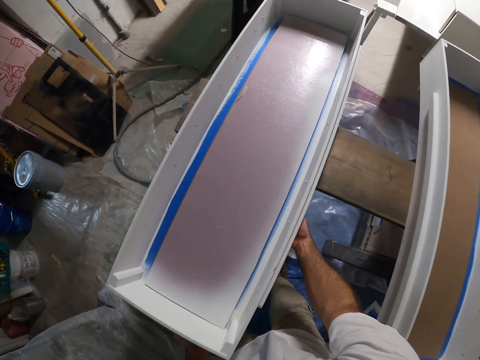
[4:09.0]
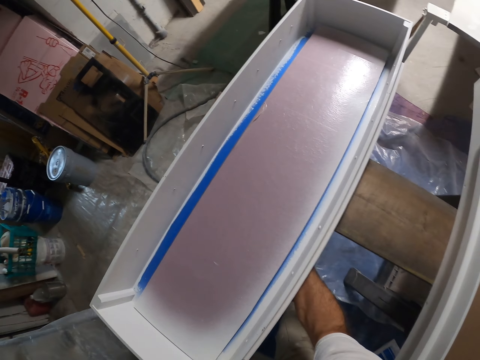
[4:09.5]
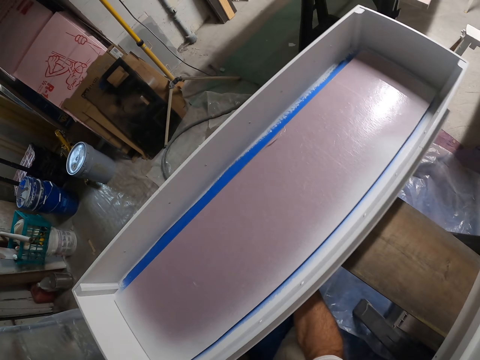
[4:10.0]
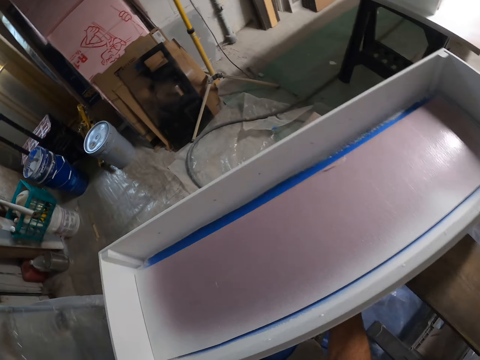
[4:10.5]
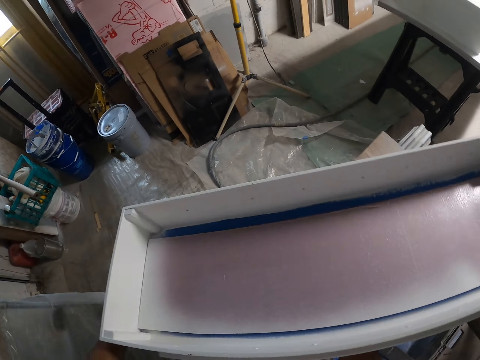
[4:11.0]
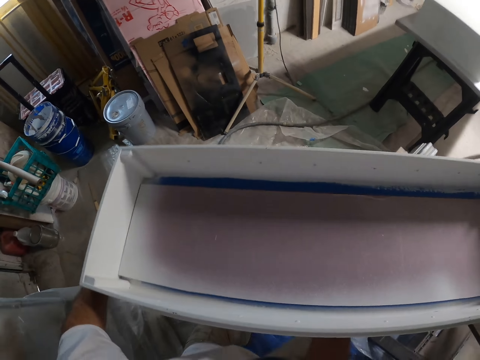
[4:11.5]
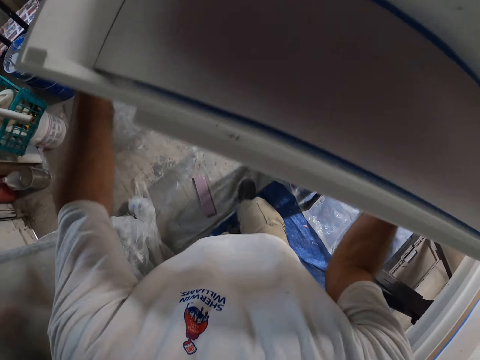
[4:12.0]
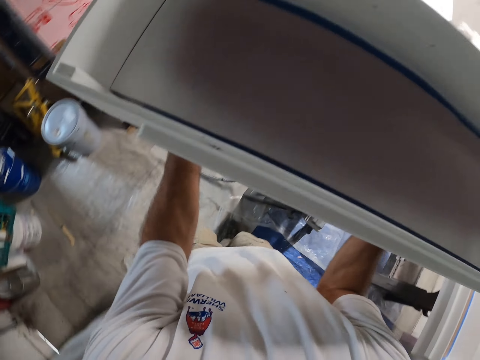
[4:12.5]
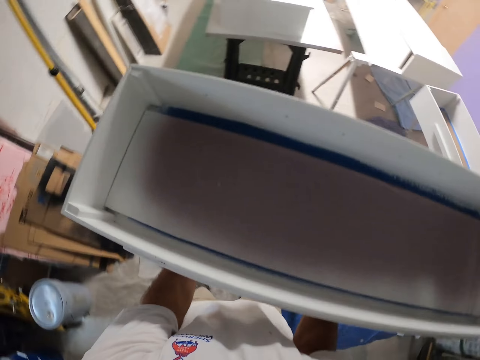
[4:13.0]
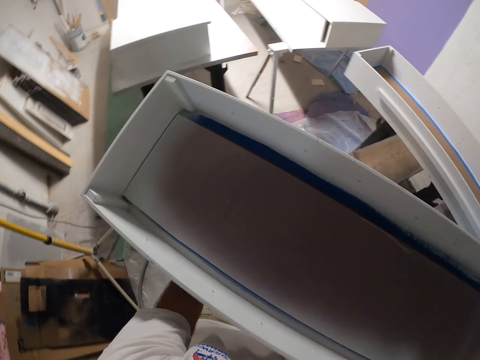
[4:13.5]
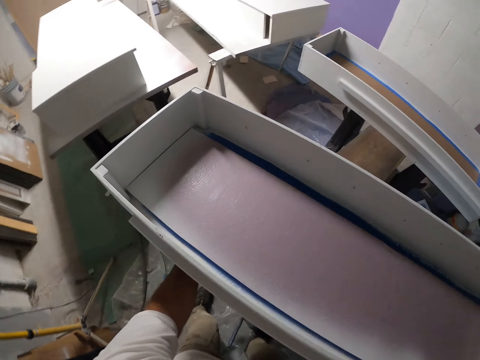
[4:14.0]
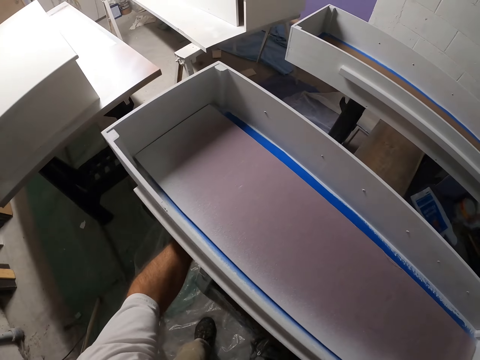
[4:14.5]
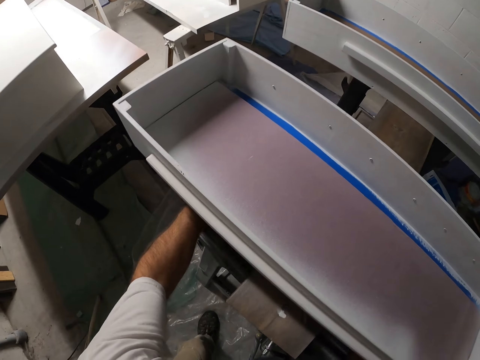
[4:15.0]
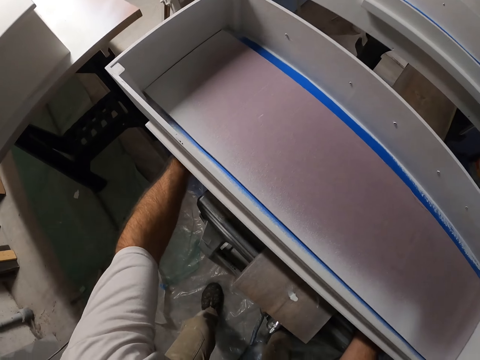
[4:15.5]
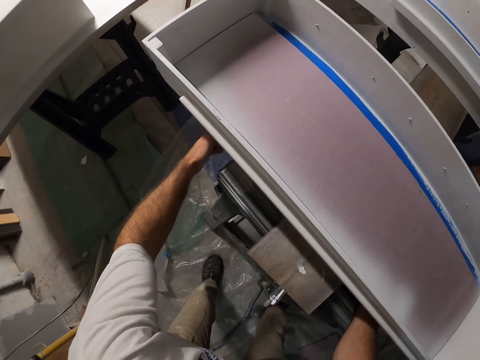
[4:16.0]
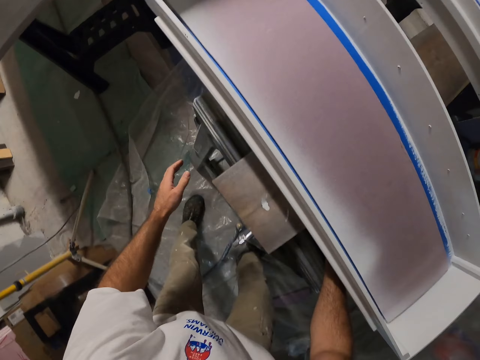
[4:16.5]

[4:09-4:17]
The camera wearer turns the box. They carry the box on a work table with both hands. They drop the box on the work table with both hands.

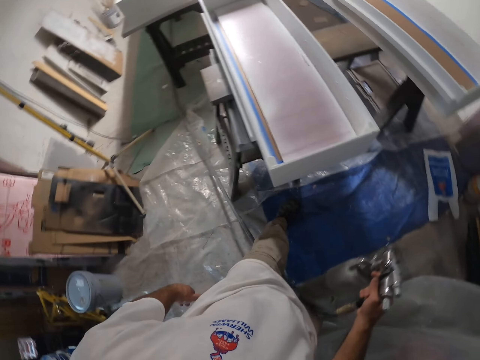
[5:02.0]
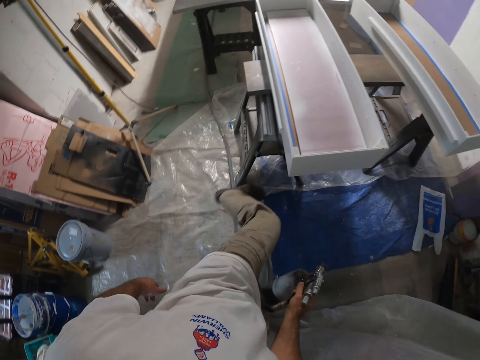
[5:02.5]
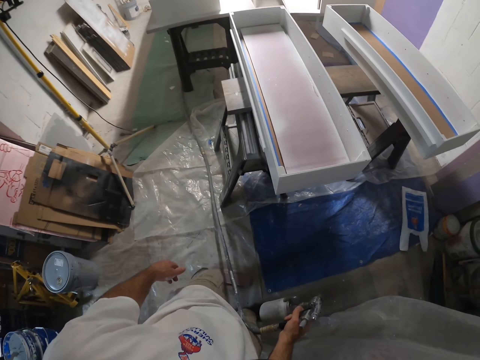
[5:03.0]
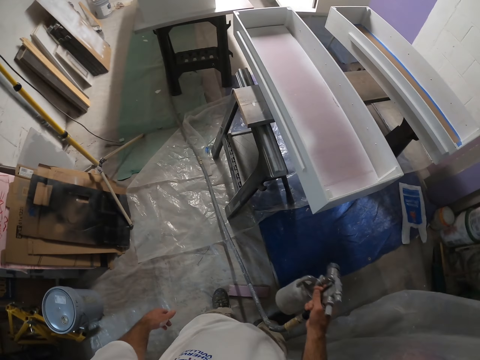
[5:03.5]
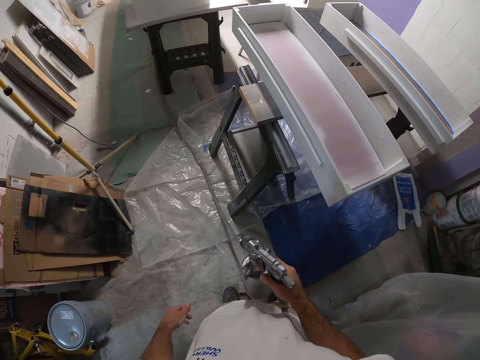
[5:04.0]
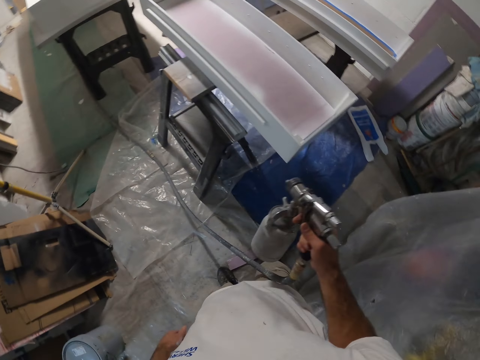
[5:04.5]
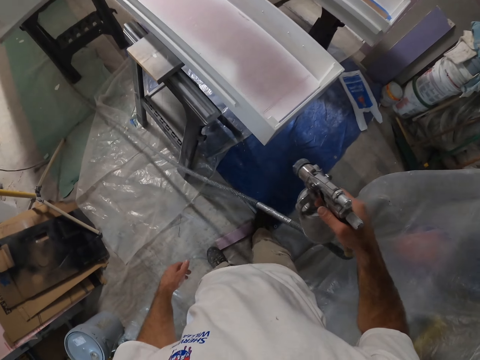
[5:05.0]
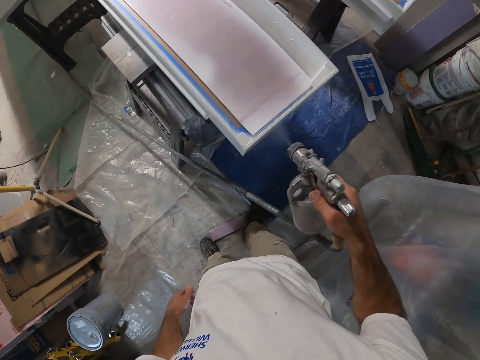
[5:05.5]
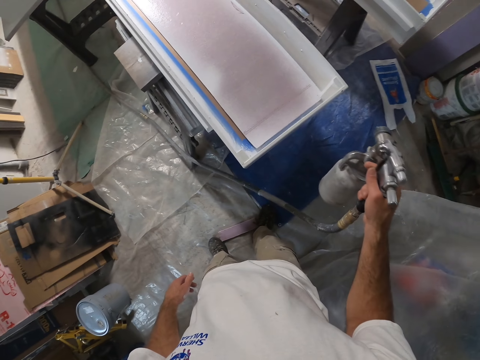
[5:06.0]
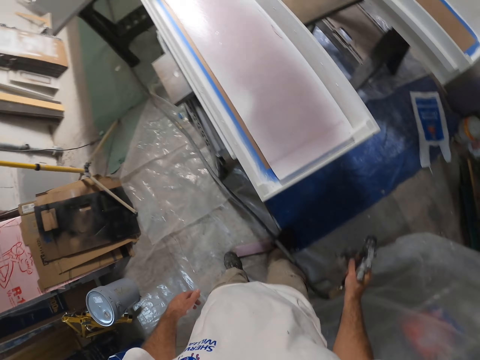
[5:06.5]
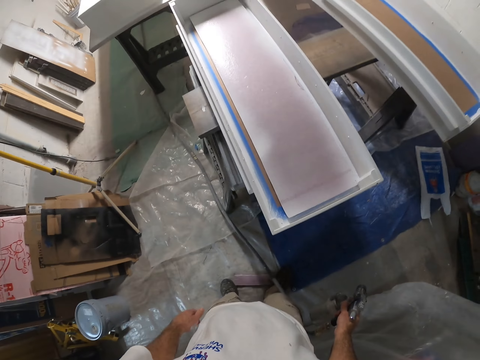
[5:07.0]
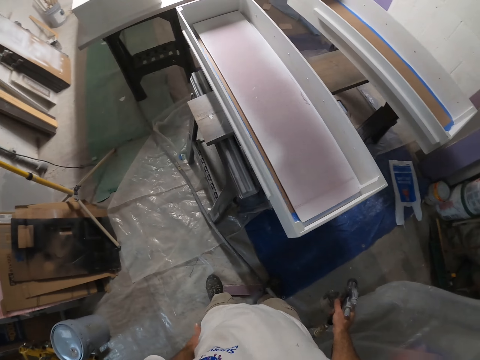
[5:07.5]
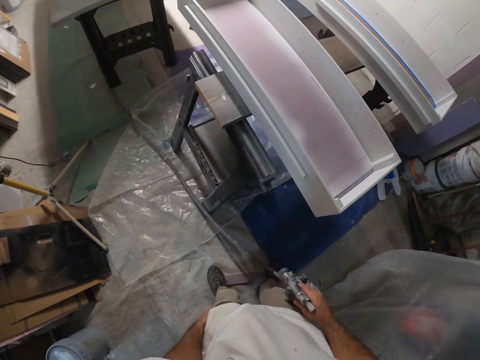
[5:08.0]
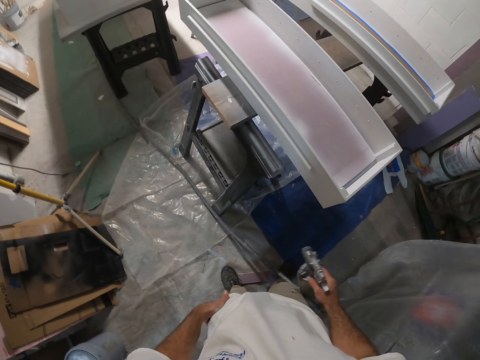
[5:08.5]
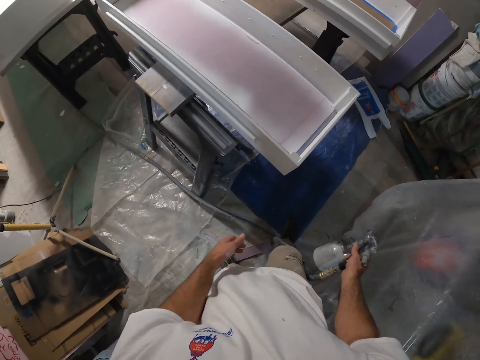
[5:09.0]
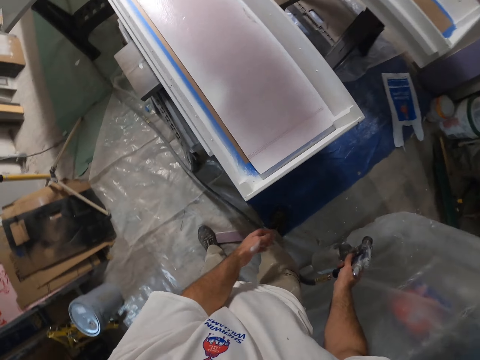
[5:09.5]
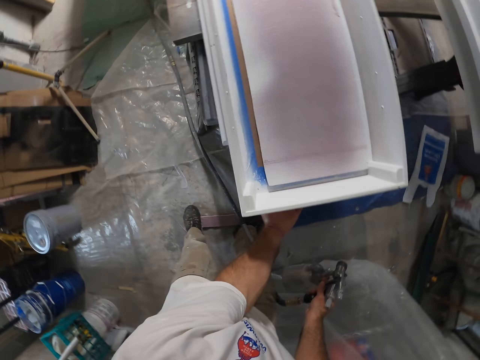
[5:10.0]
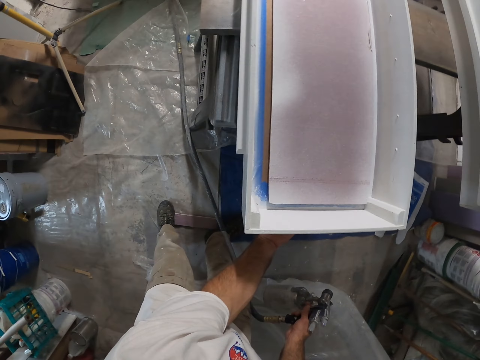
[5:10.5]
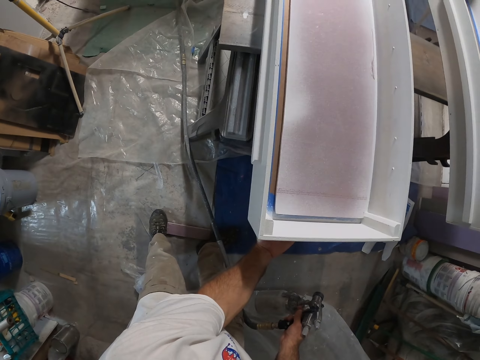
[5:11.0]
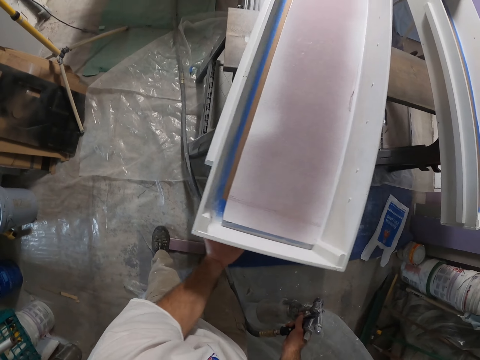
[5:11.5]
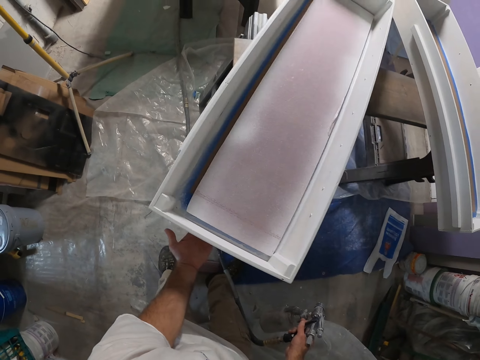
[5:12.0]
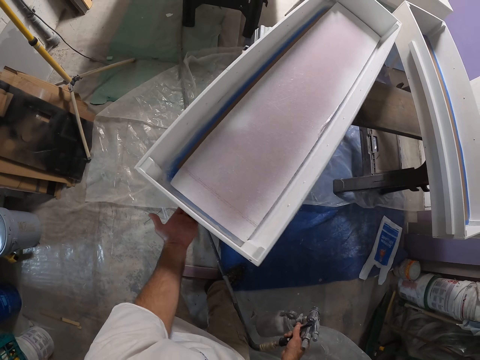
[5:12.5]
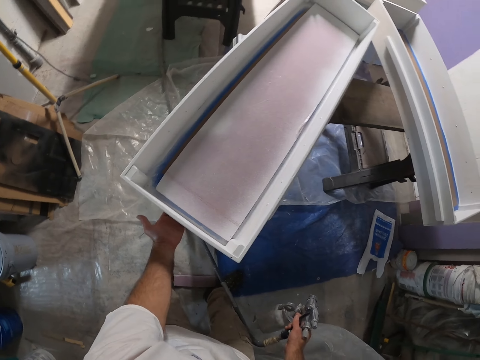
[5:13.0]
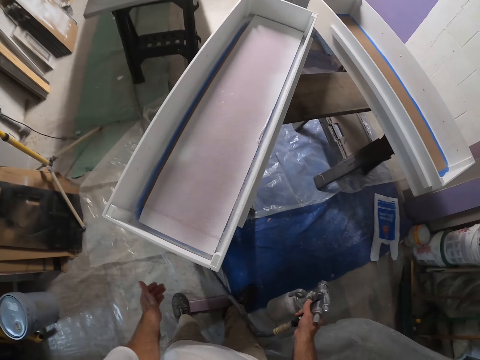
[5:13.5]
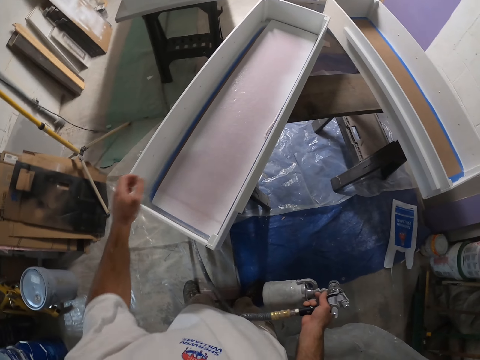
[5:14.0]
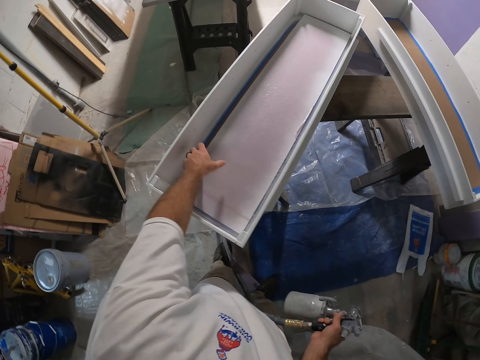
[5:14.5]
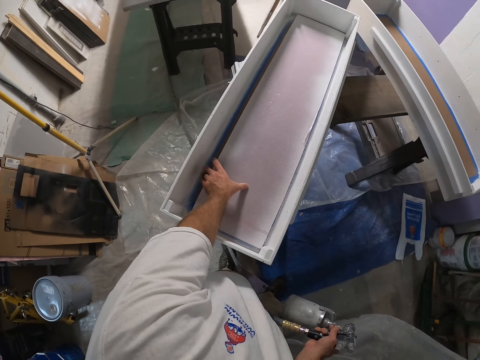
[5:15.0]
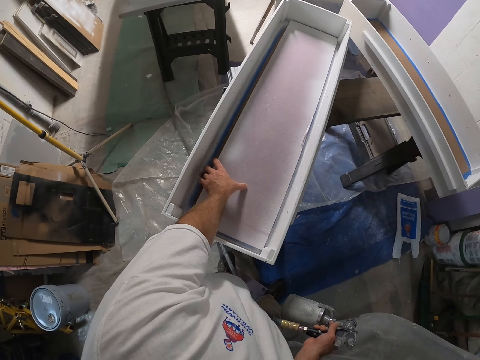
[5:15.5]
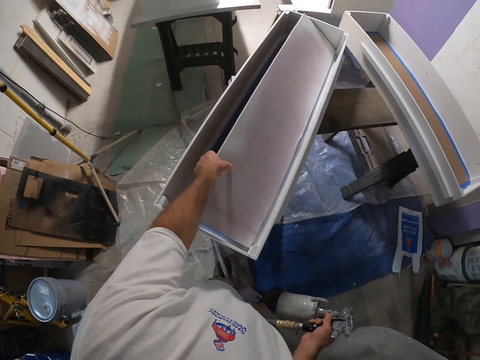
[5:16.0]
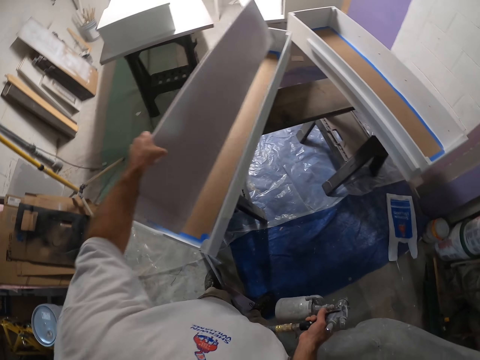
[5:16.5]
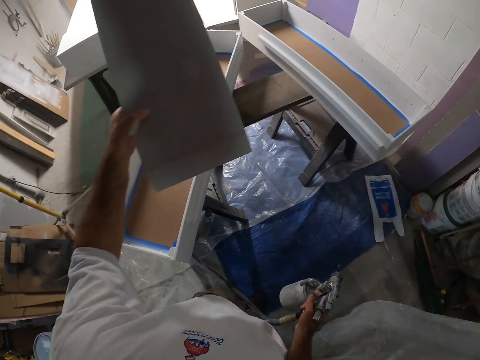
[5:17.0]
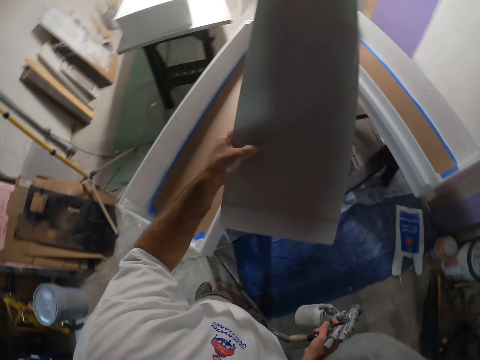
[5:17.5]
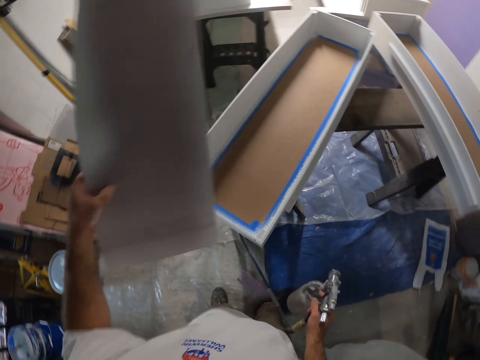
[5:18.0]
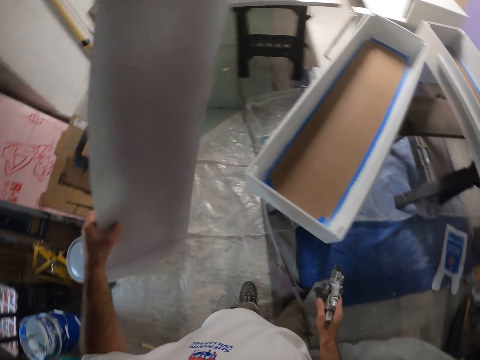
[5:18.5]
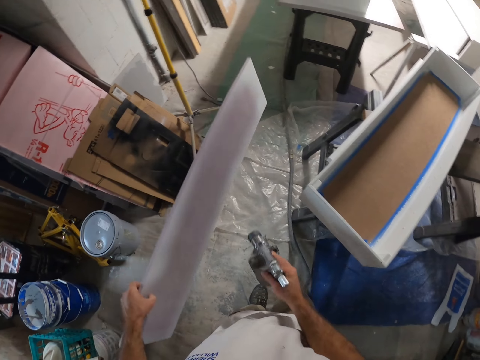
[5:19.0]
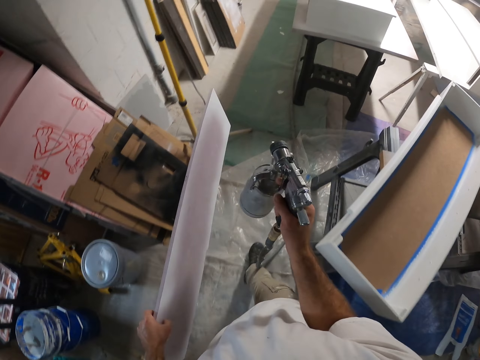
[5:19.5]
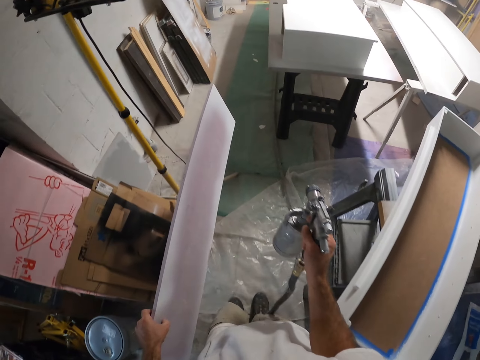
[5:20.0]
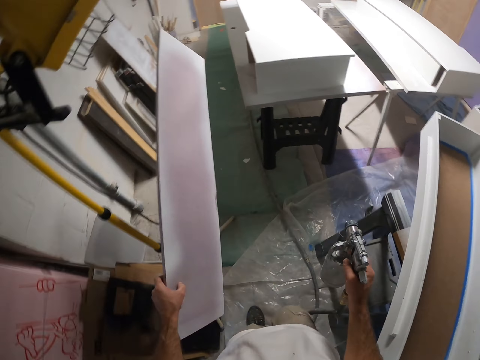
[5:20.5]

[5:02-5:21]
The camera wearer stares at the box. He sprays the box with the spray machine. He stares at the box. He moves the wooden box on a workbench with his left hand. He turns the box around. He picks up a plank from the wooden box with his left hand.
